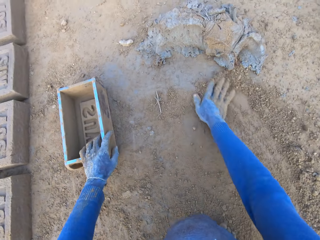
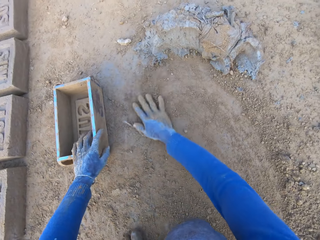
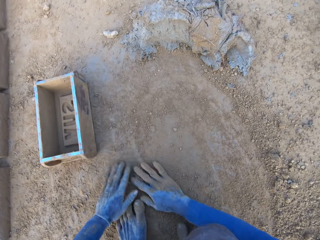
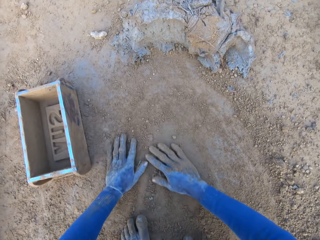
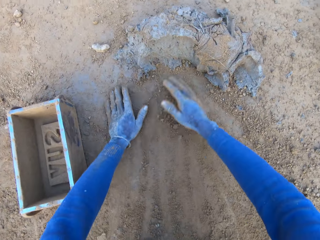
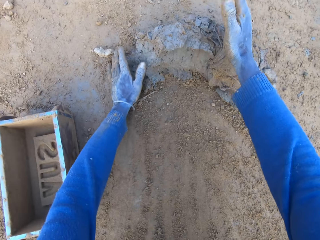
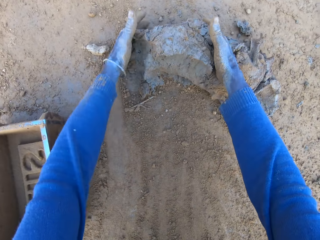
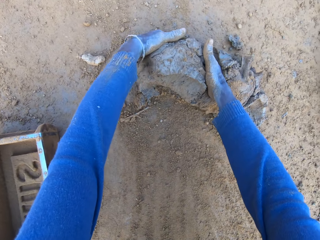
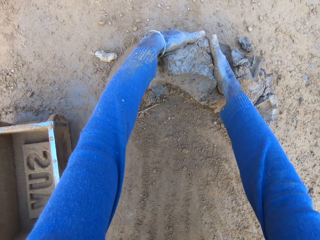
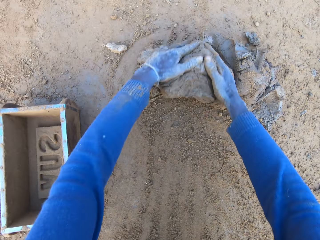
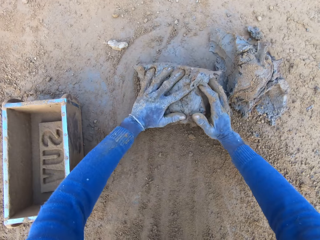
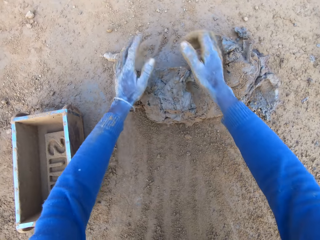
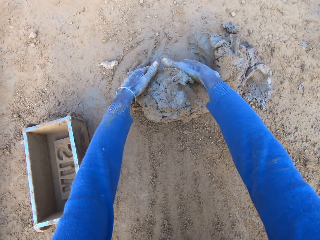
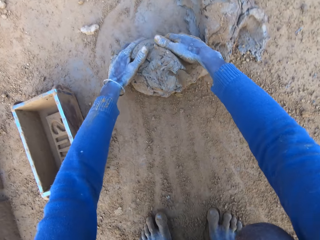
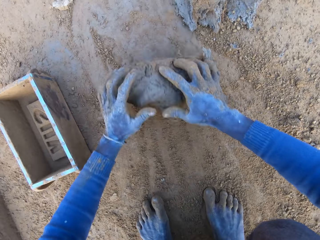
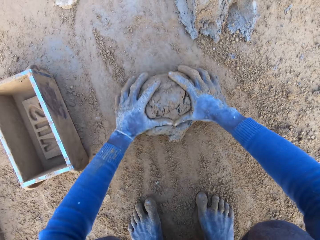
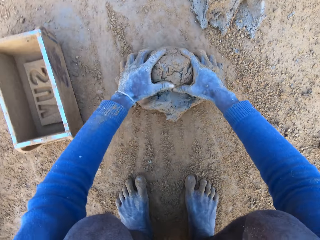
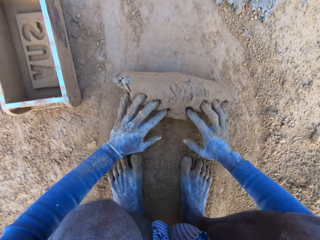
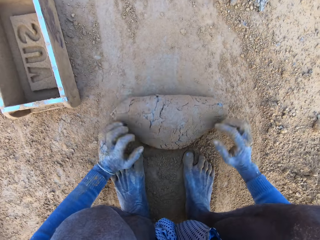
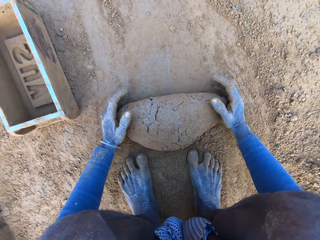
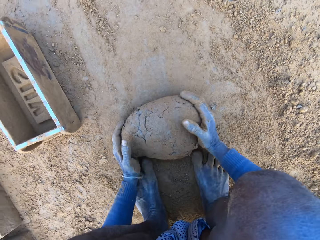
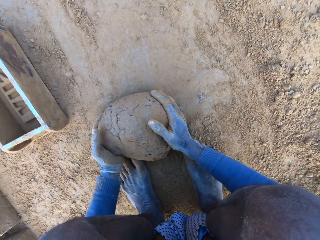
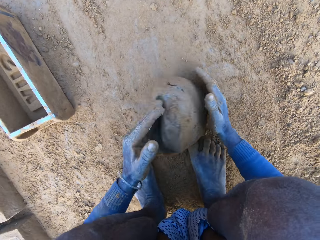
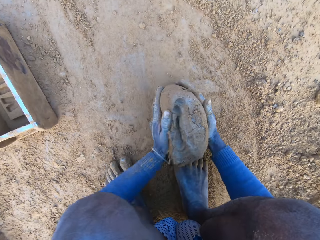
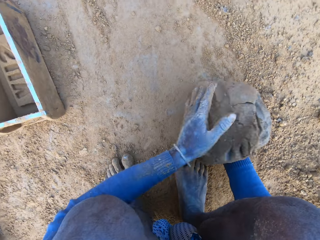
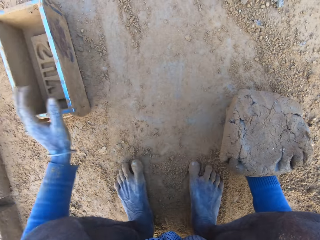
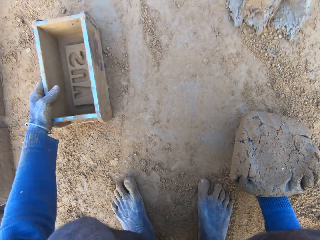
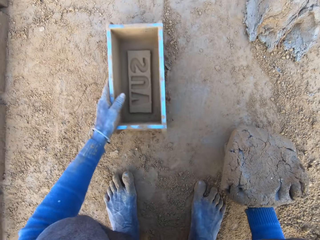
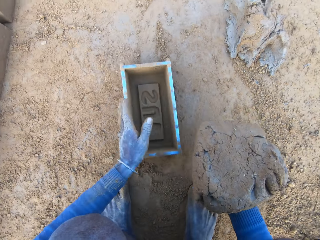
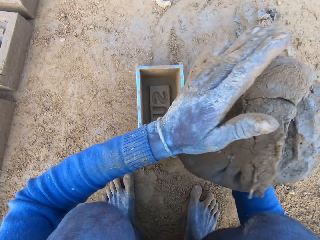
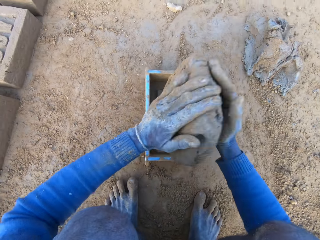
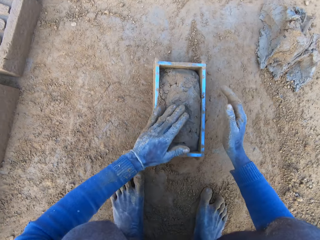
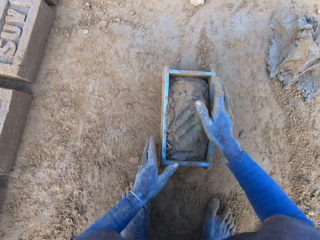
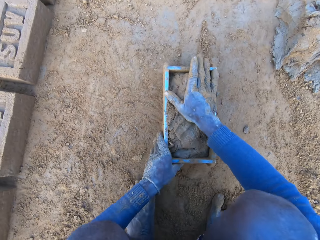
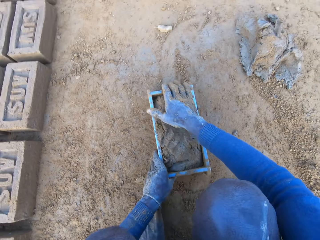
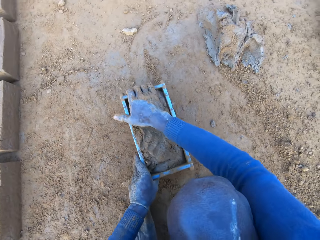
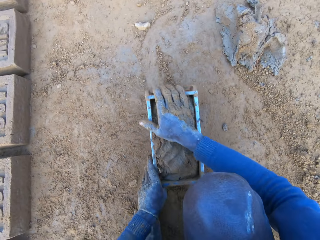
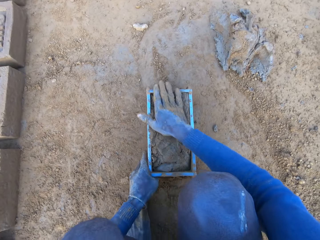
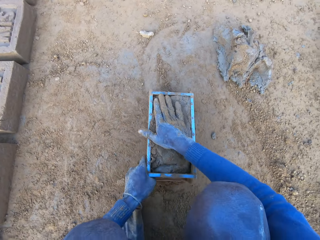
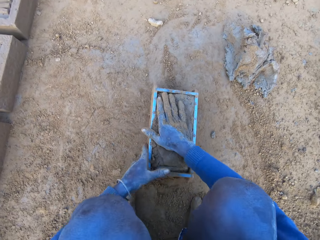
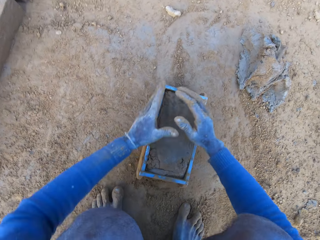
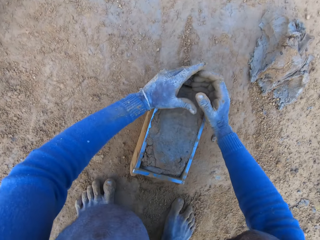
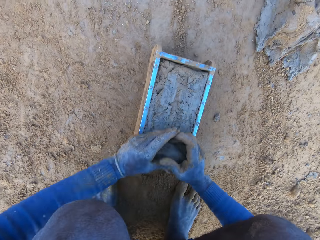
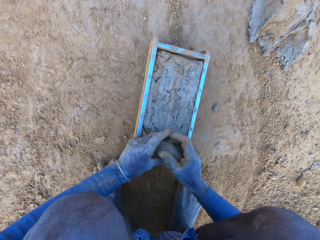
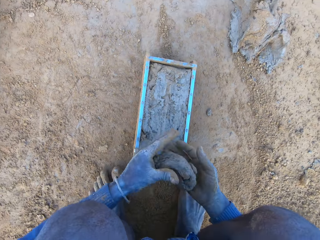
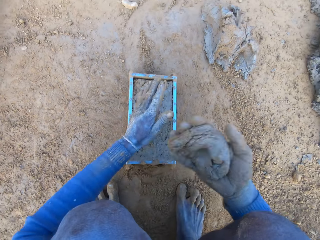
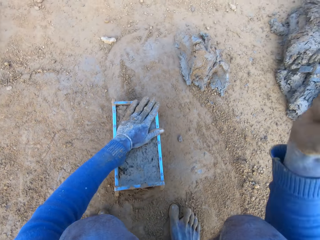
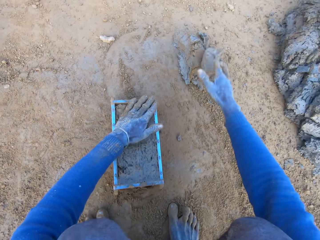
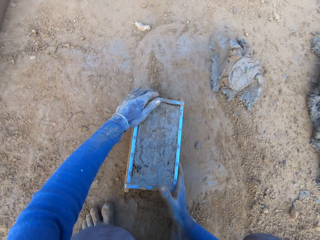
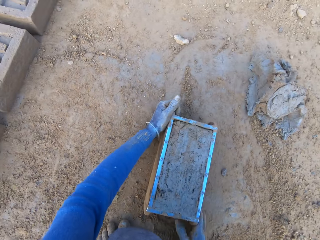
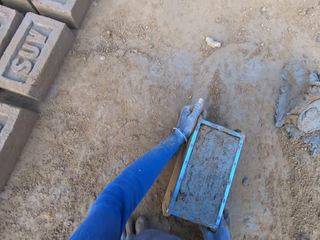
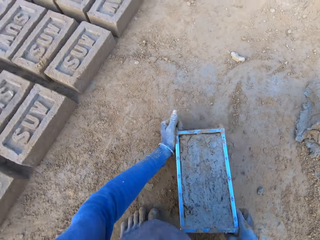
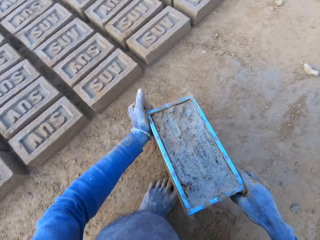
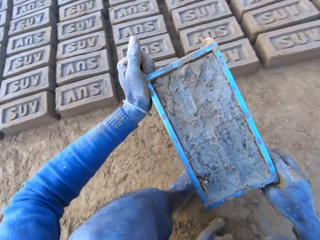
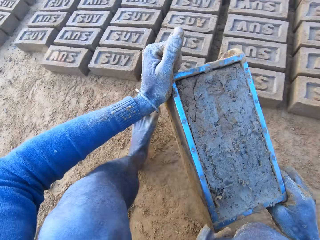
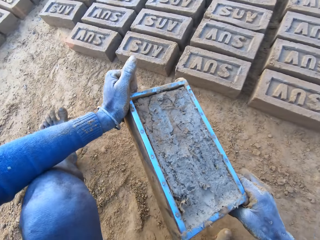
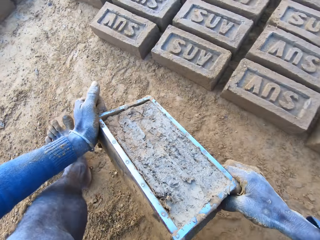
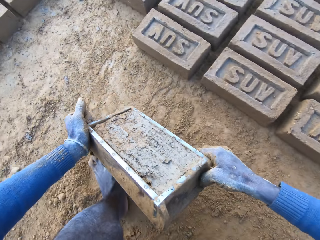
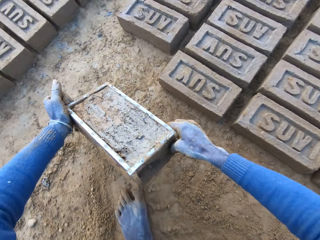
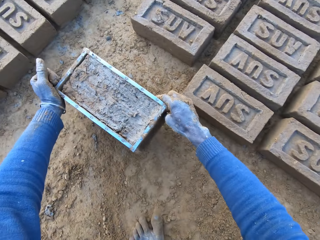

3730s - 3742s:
The camera wearer rubs his hands on the ground. He collects clay mixture or mortar with his hands. He rolls the clay mixture on the ground. He adjusts the mortar on the ground. He packs the mortar on the ground with his hands. He picks up the brick molder or brick mould with his left hand. He drops the mortar inside the brick molder. He removes excess clay mixture in the brick mould. He adjusts the mortar inside the brick molder. He throws the clay mixture in his hand on the remaining clay mixture on the ground. He carries the brick molder with mortar with both hands. He lifts up the brick mould.

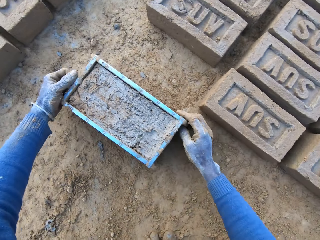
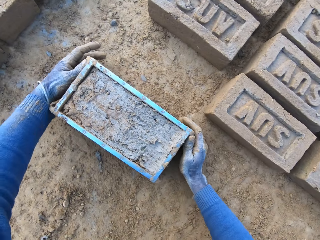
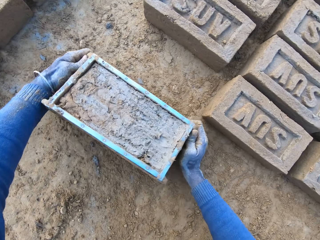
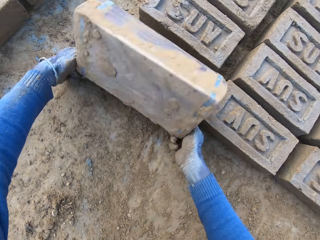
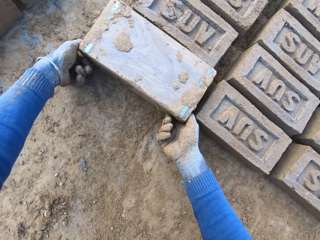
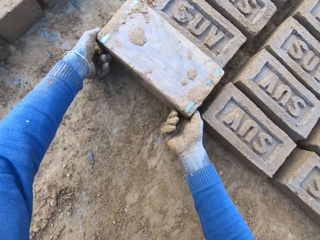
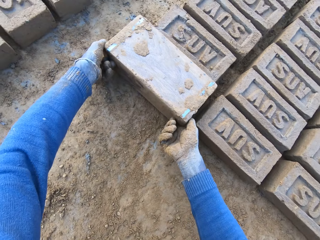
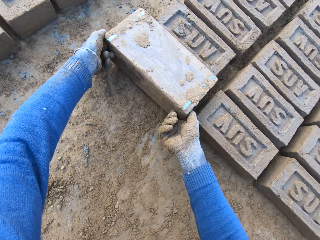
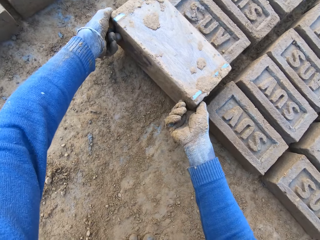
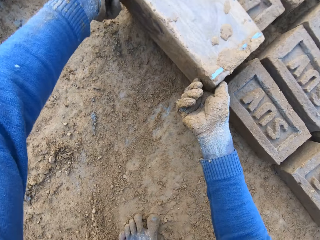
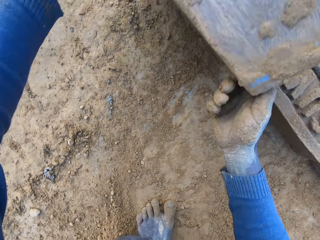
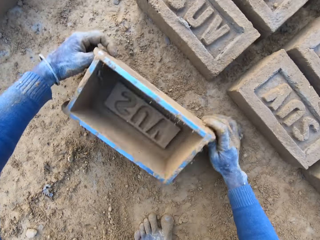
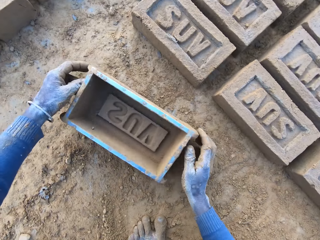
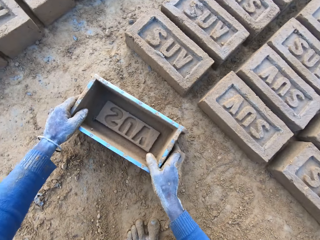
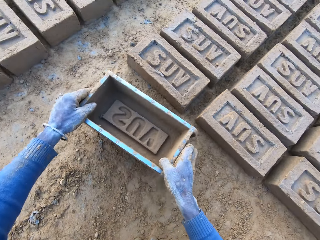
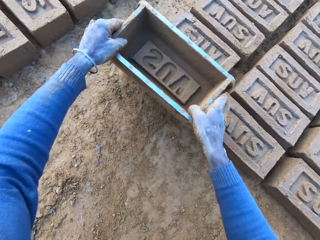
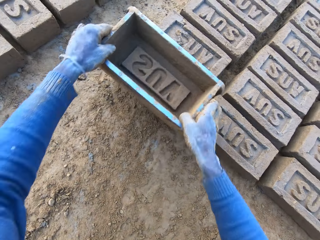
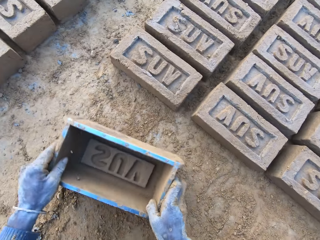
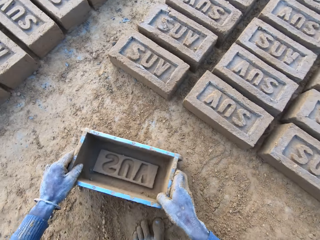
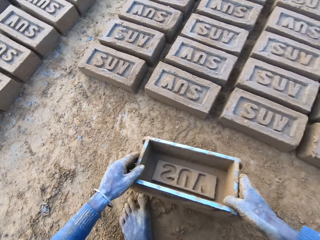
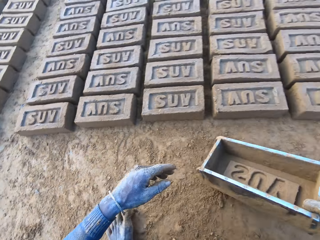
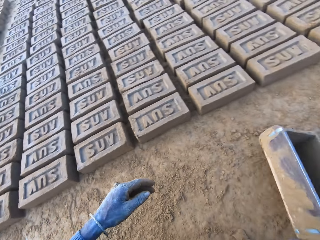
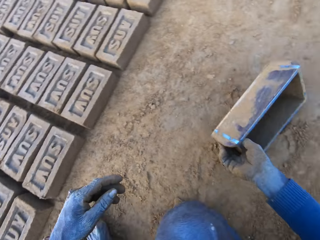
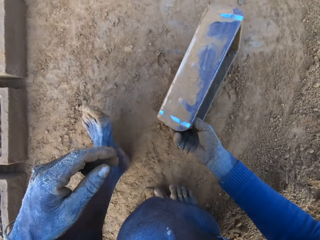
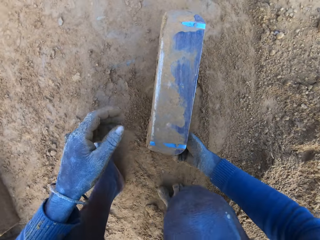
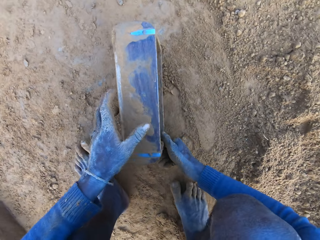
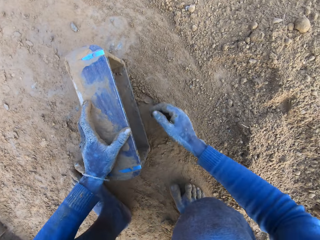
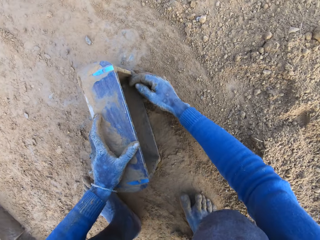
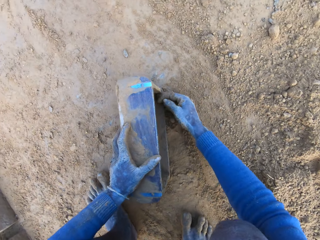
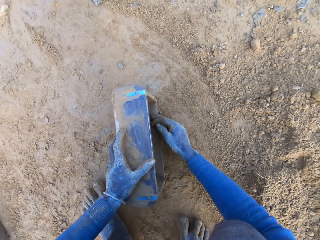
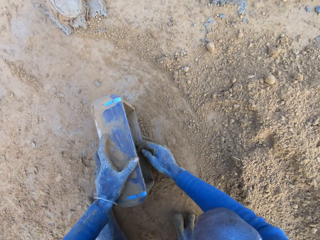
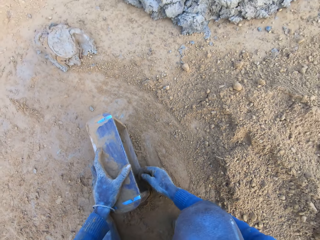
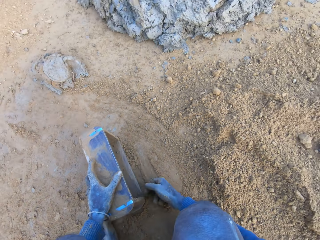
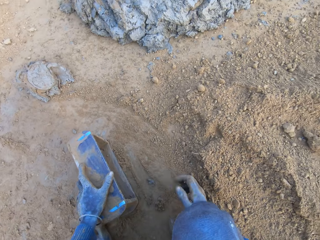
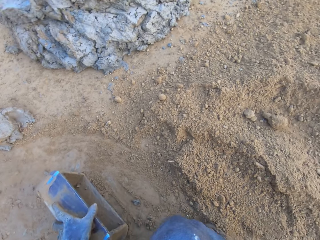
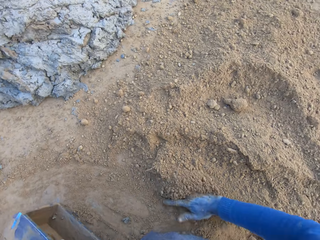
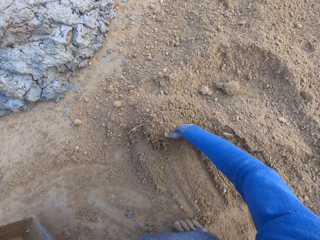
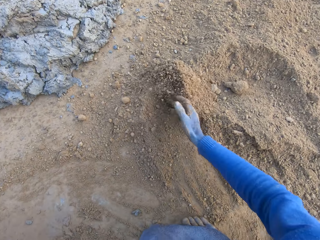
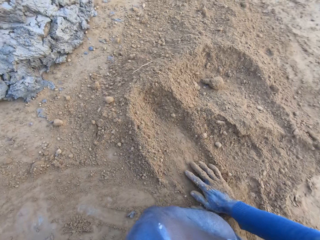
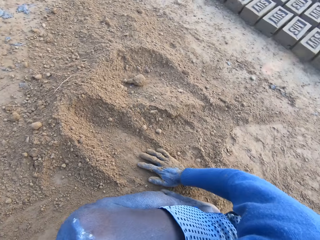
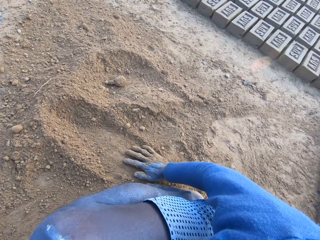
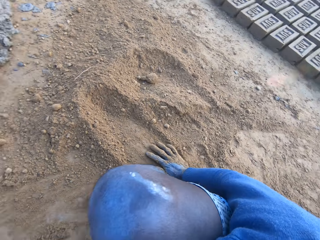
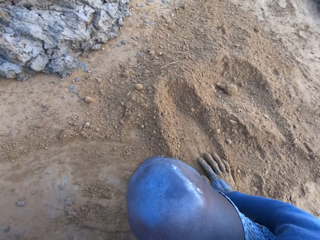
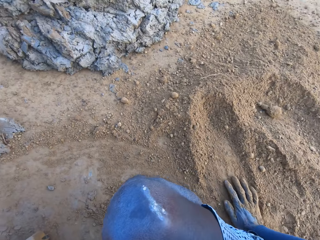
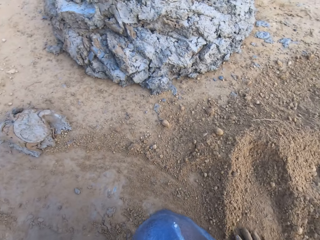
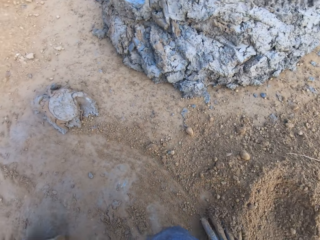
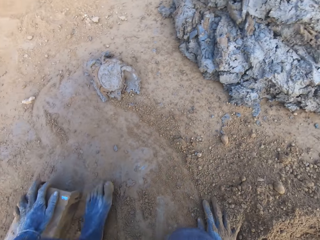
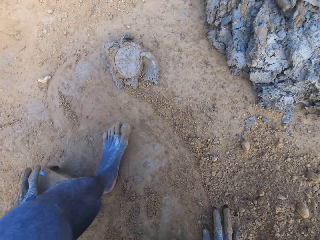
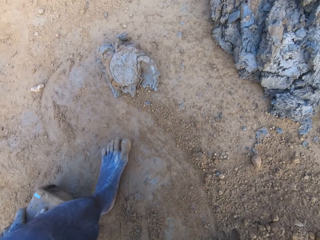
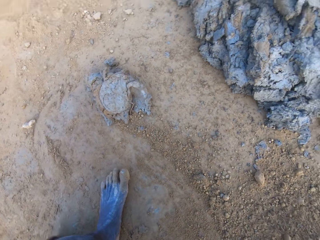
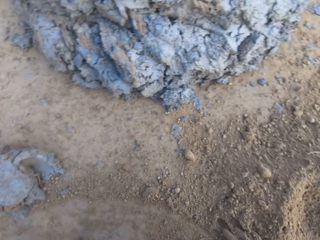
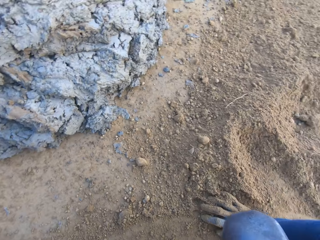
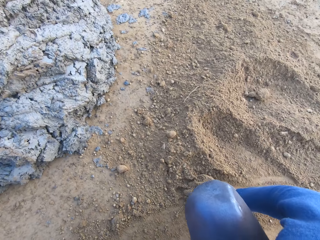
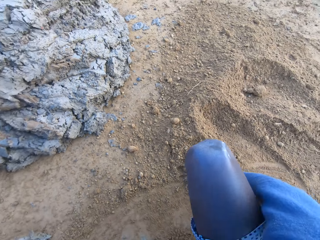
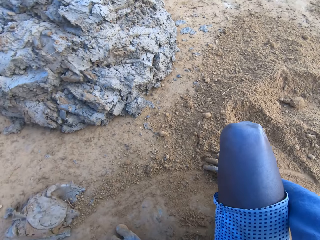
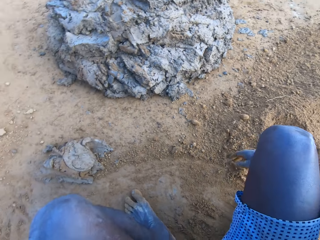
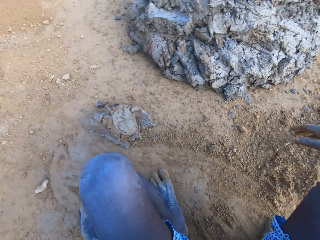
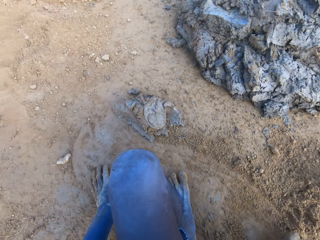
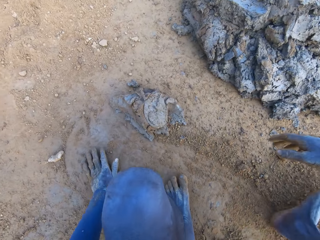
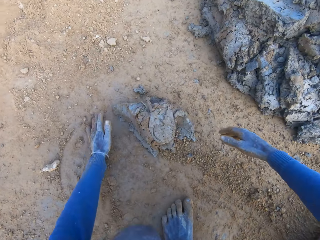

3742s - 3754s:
The camera wearer turns the brick mould. He pours out the brick on the ground out of the brick molder. He lifts up the brick mould and drops the brick mould down on the ground. He adjusts the brick with the brick molder. He taps the brick mould on the ground. He taps the brick with the brick mould. He pushes sand with his right hand. He removes excess clay mixture in the brick mould. He cleans the brick molder with his hands. He pushes sand with his right hand. He adjusts the sand on the ground. He looks around. He moves a bit towards the clay on the ground. He looks around again.
